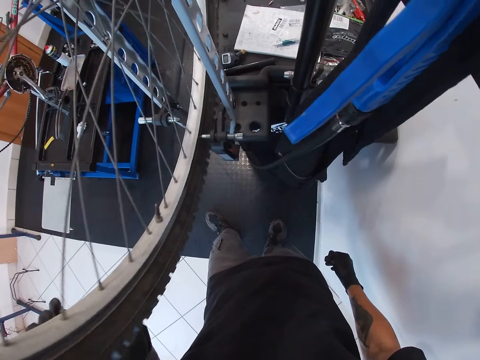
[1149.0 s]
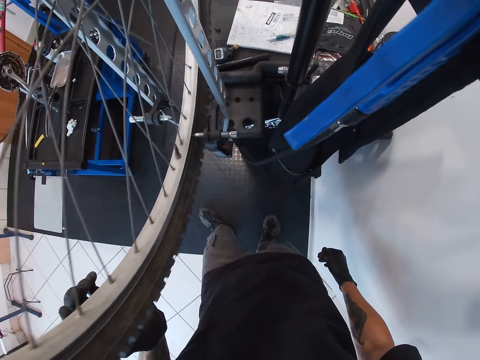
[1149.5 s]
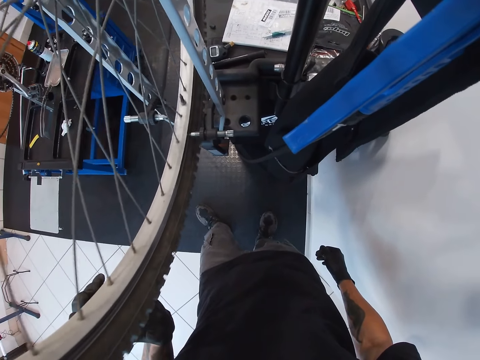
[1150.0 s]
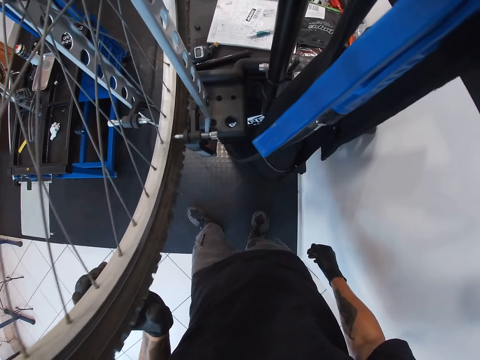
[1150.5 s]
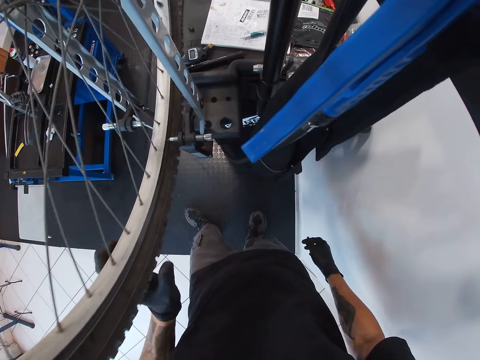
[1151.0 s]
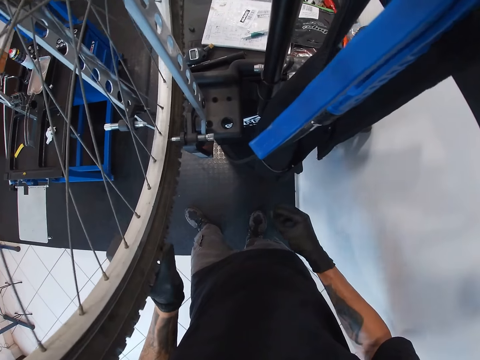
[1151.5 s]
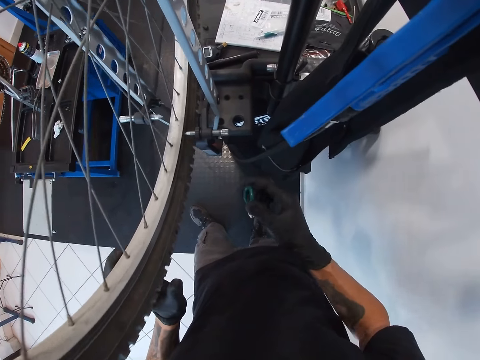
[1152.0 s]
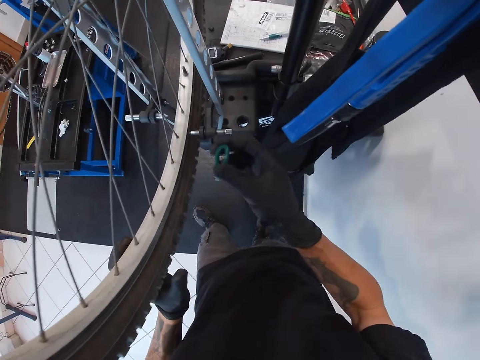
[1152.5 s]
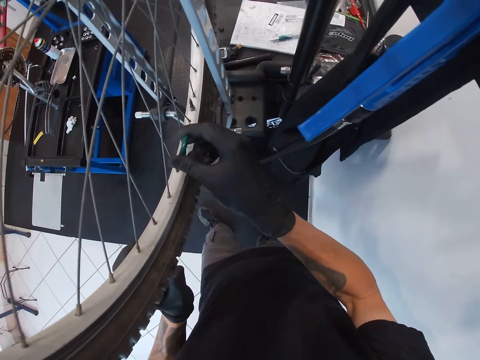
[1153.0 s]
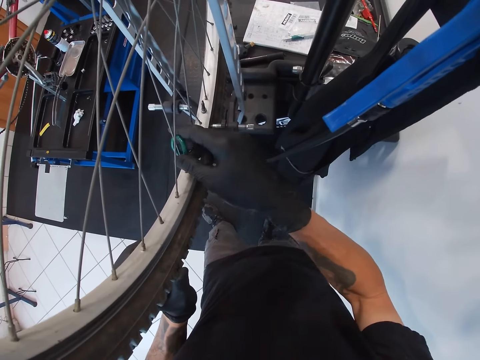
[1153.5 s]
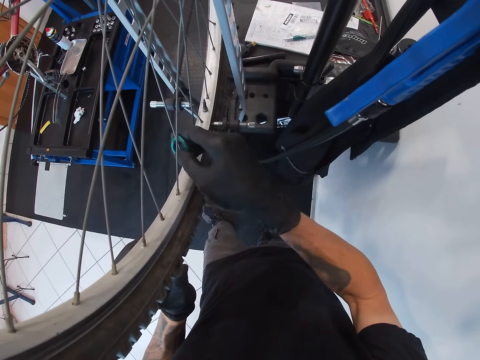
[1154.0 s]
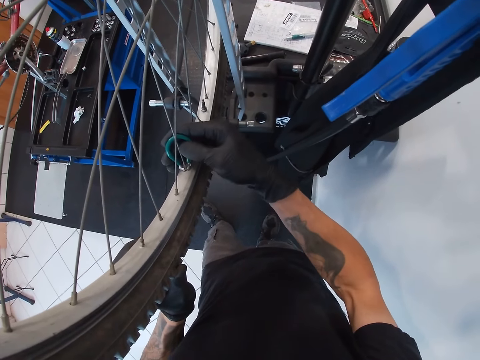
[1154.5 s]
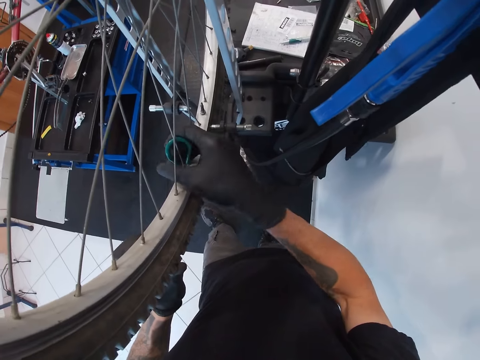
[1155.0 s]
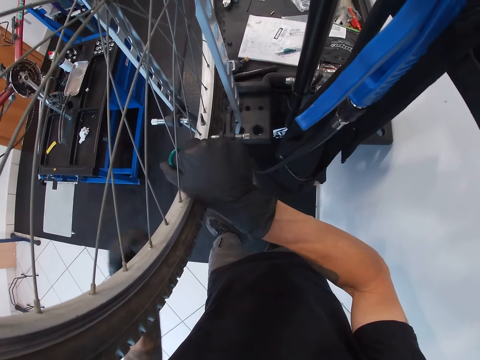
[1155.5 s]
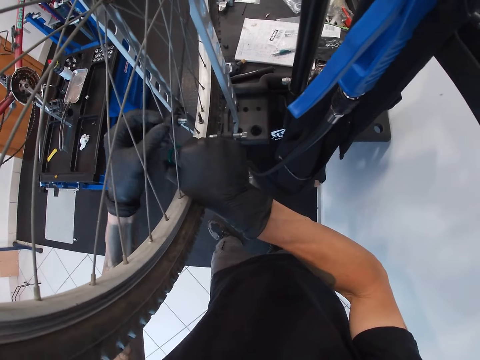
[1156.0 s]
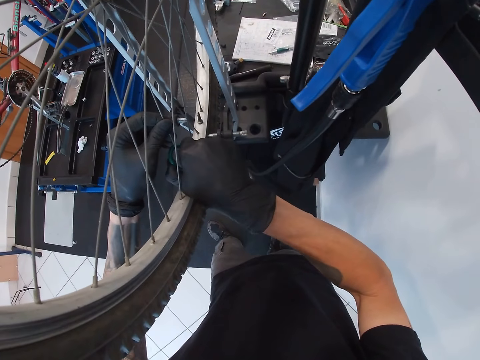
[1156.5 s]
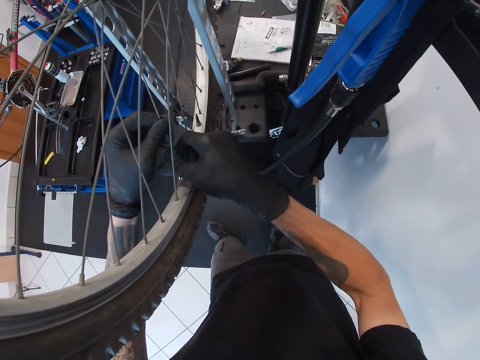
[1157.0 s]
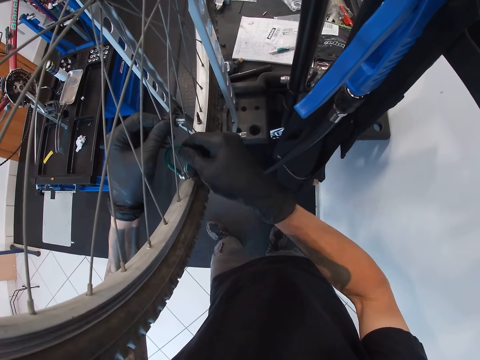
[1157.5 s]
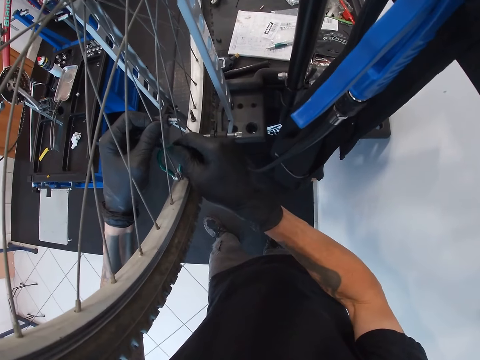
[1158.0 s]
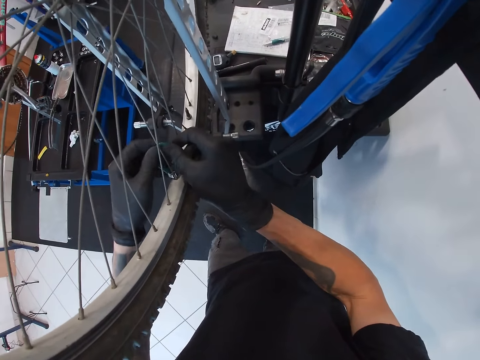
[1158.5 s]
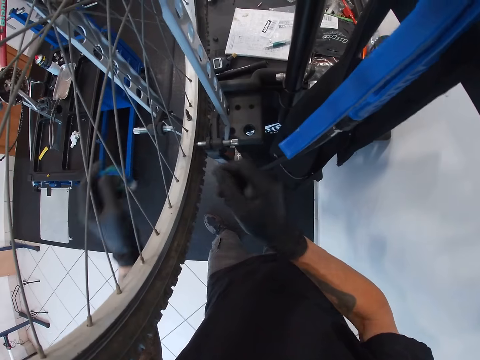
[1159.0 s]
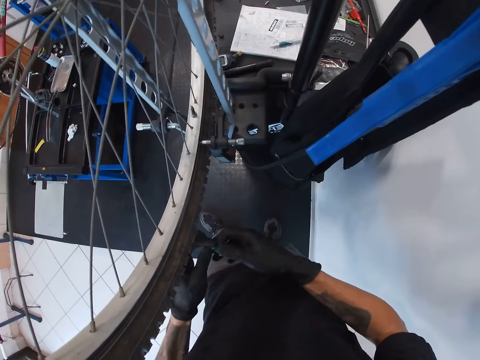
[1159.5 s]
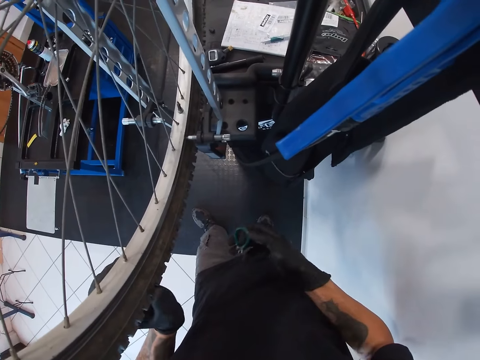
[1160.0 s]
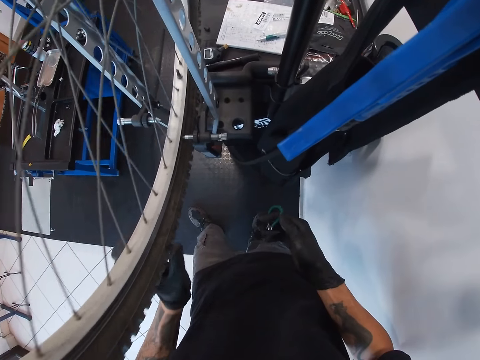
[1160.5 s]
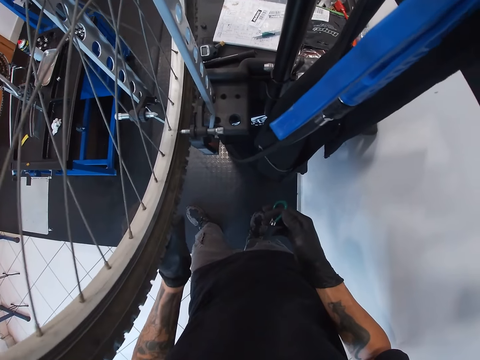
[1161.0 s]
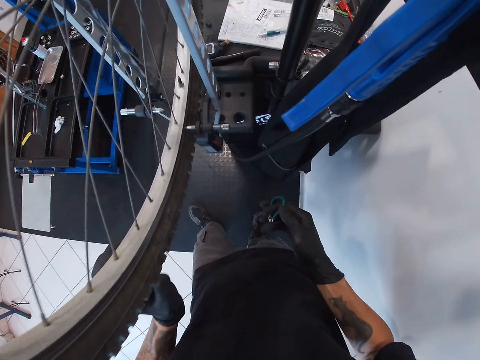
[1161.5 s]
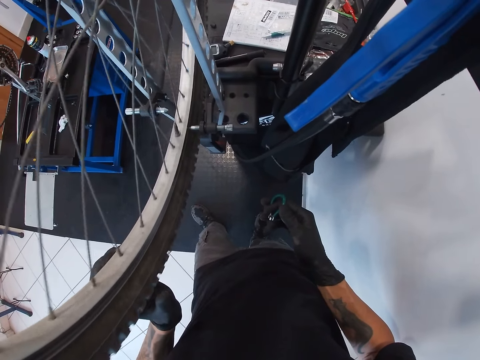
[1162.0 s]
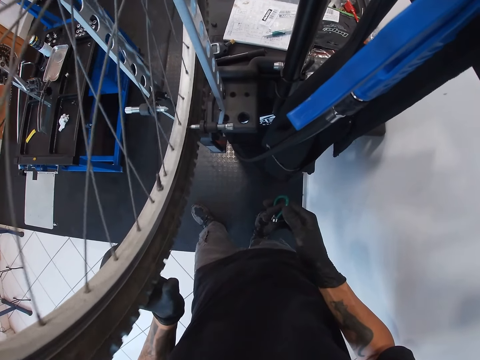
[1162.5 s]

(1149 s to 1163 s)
The camera wearer lifts the spoke wrench. He turns a spoke nipple with the wrench in his right hand. He inserts the spoke wrench on the spoke hub. He holds the spoke nipple with his left hand. He removes the wrench from the spoke nipple with his hands. He passes the wrench from his left hand to his right hand. He moves both hands. He rolls the tyre of the bicycle with his left hand.

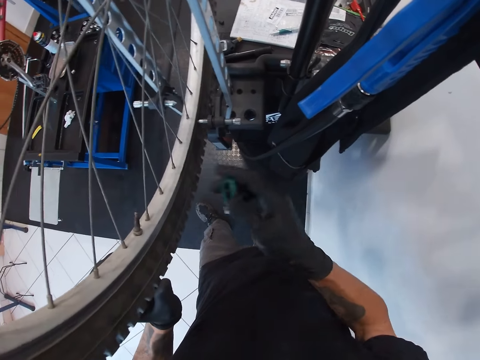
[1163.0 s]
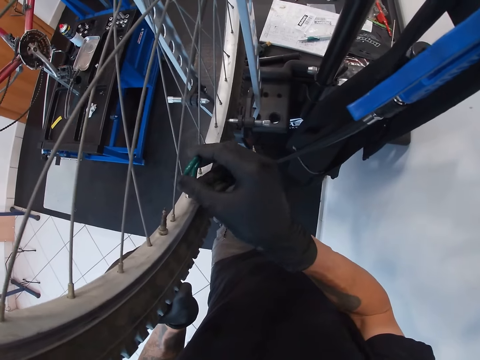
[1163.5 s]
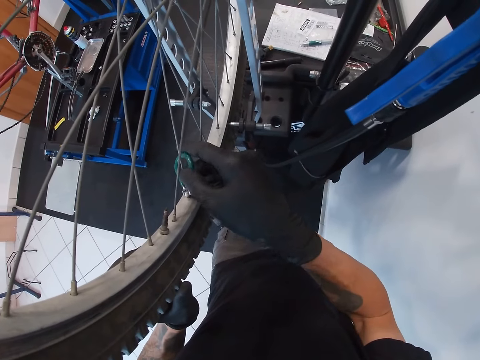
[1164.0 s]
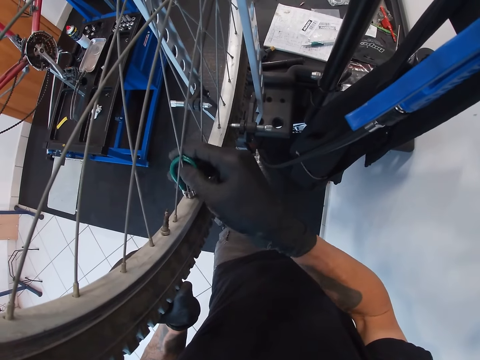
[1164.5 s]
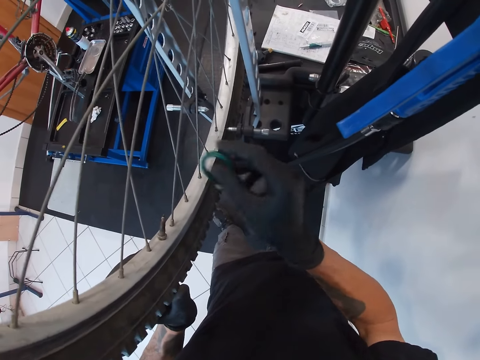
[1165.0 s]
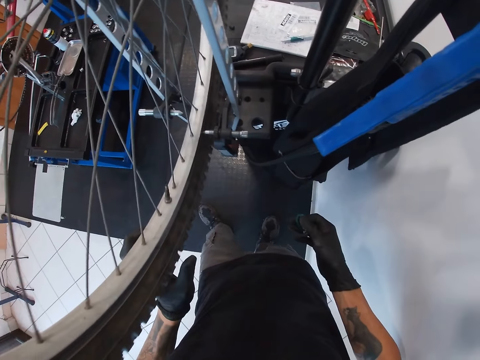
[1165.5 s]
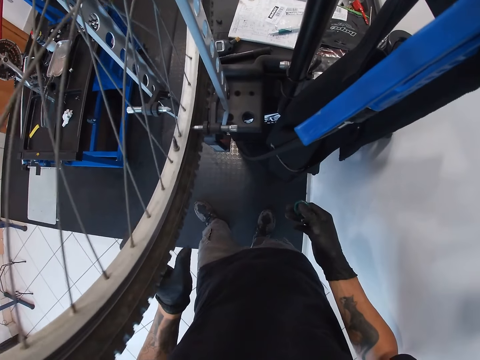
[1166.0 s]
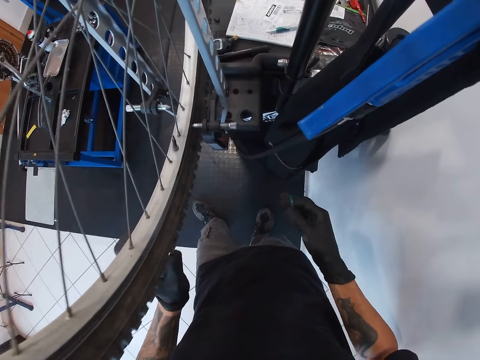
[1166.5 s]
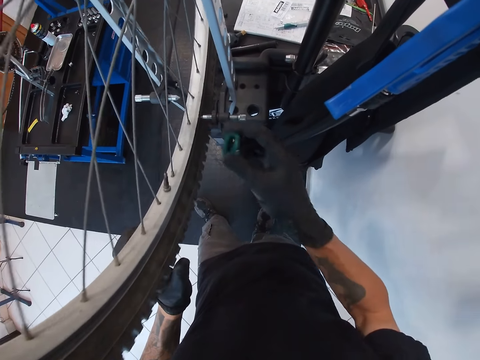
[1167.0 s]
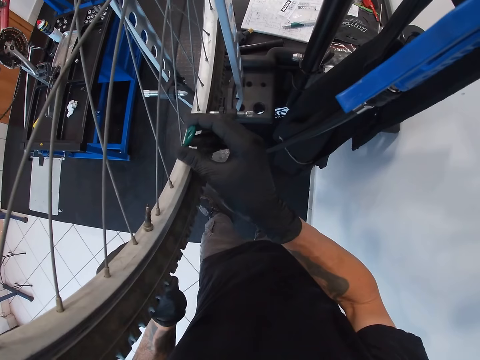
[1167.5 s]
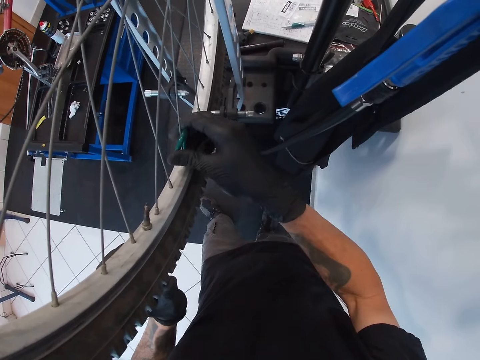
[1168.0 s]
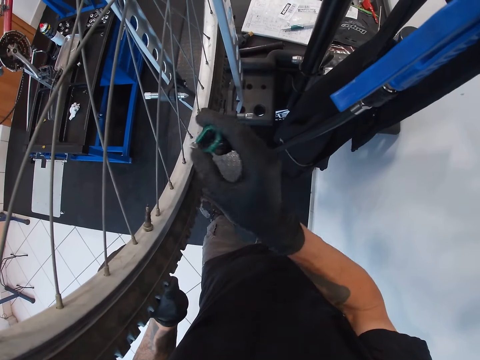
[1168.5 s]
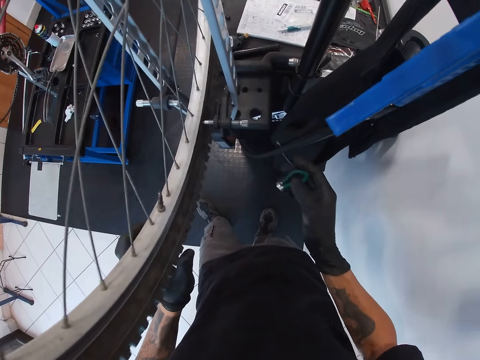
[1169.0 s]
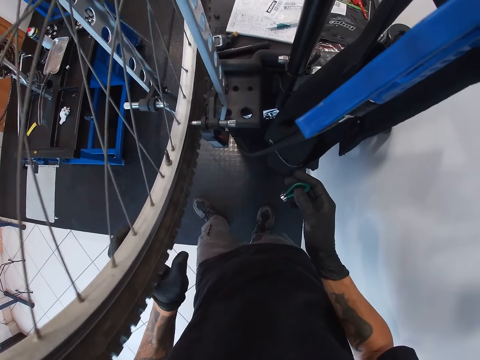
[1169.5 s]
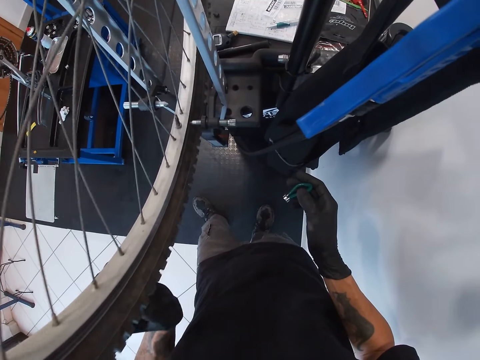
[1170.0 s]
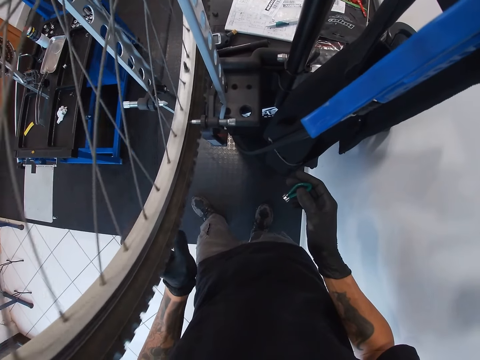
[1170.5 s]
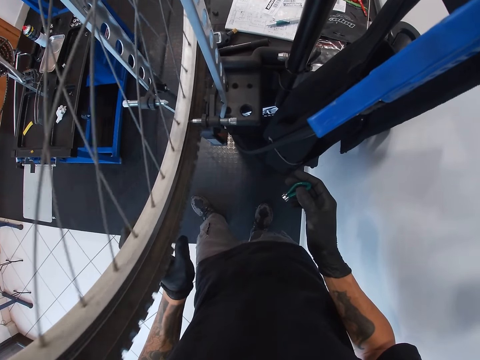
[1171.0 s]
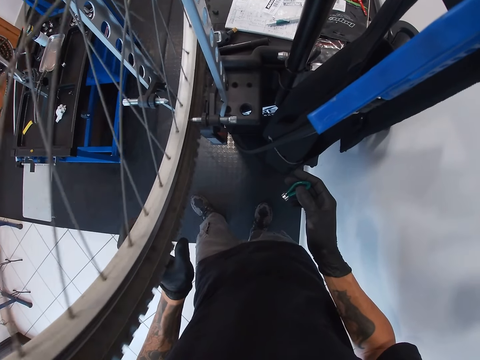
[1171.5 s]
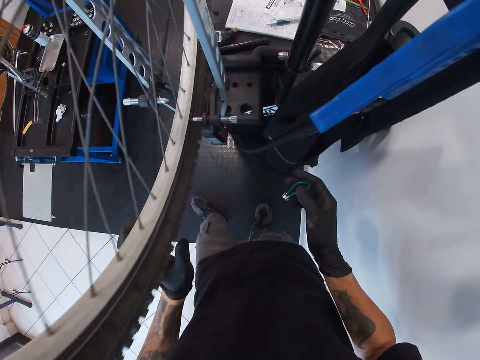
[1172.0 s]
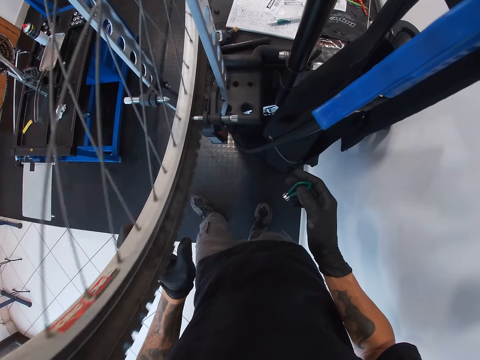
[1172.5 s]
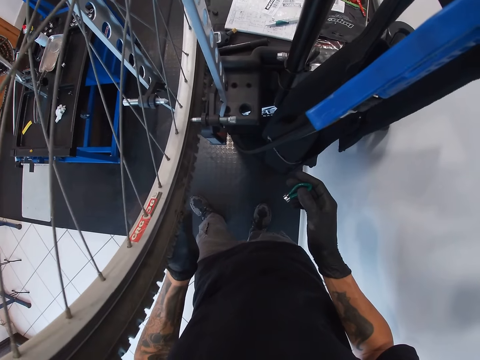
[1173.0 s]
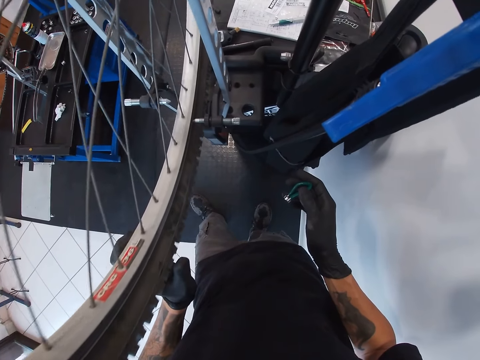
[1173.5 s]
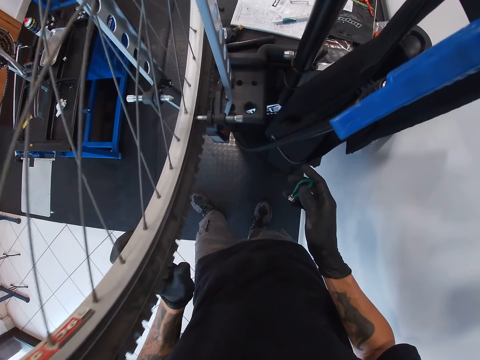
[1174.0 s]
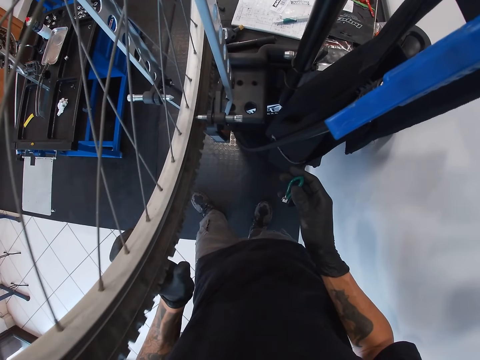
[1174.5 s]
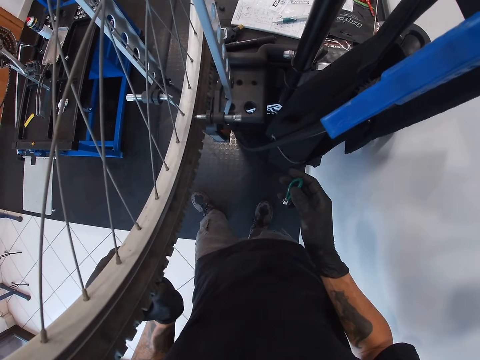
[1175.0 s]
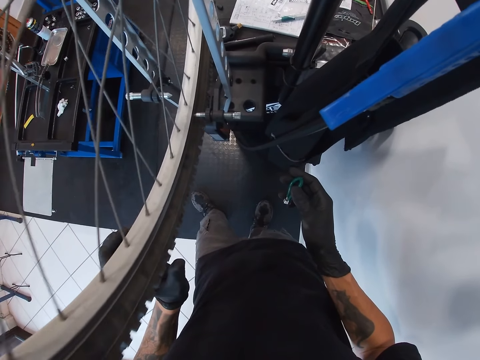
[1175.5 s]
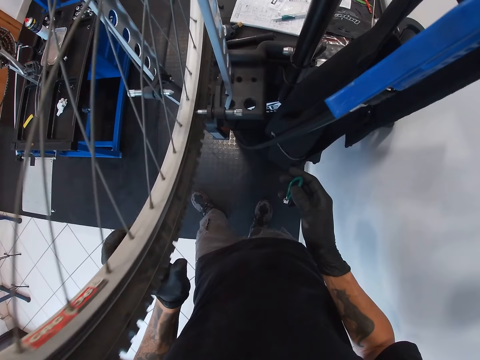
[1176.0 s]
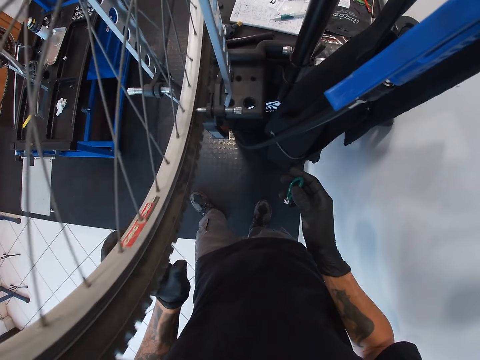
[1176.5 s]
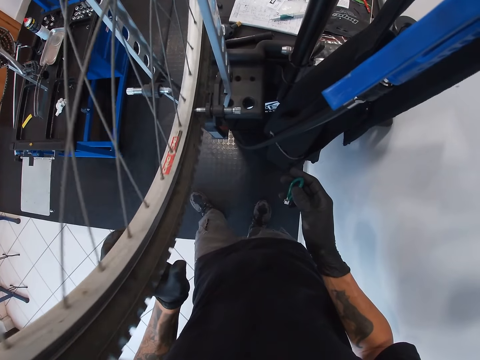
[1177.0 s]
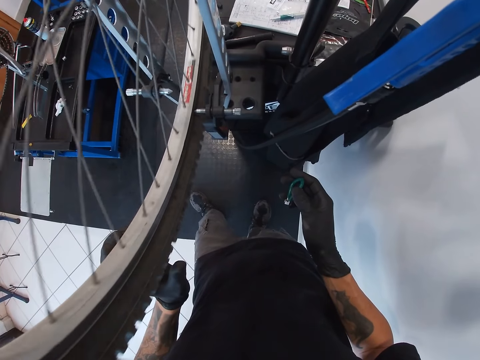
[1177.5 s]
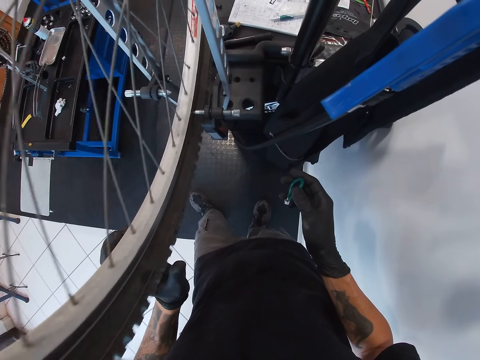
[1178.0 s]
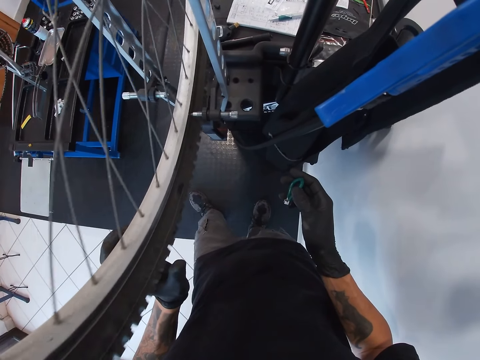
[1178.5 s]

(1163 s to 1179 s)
The camera wearer turns a spoke nipple with the wrench in his right hand. He lifts the spoke wrench and inserts the spoke wrench on the spoke hub. He rolls the tyre of the bicycle with his left hand. He removes the spoke wrench from the spoke hub. He inserts the spoke wrench on the spoke hub. He turns a spoke nipple with the wrench in his right hand. He rolls the tyre of the bicycle with his left hand. He removes the spoke wrench from the spoke hub.
